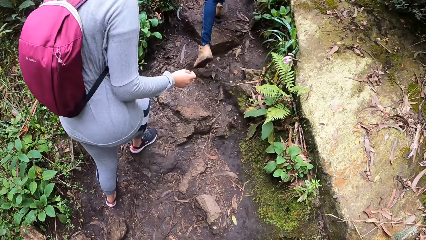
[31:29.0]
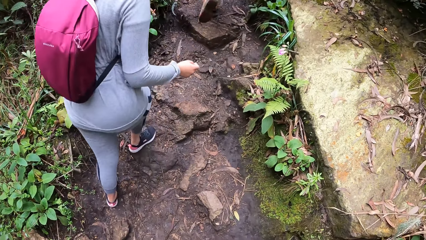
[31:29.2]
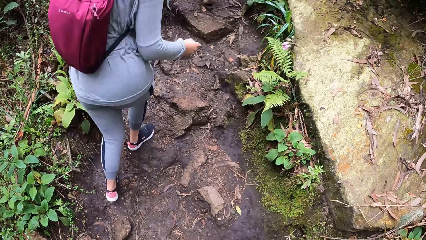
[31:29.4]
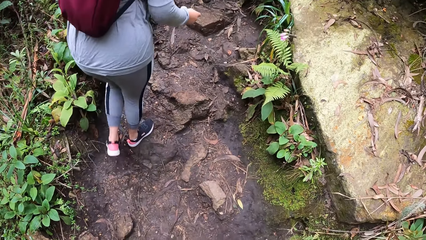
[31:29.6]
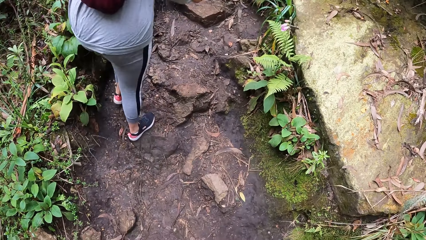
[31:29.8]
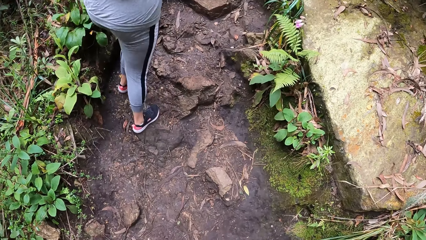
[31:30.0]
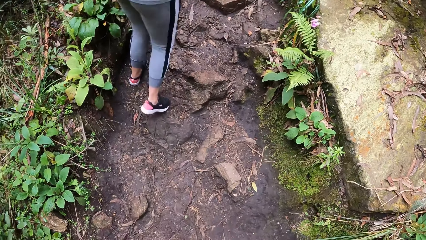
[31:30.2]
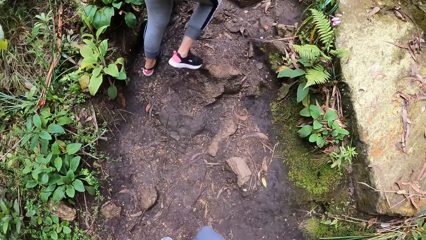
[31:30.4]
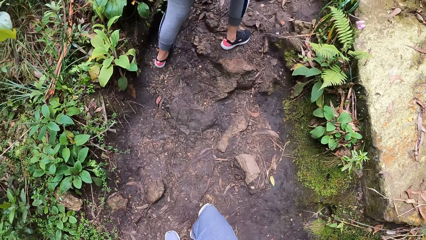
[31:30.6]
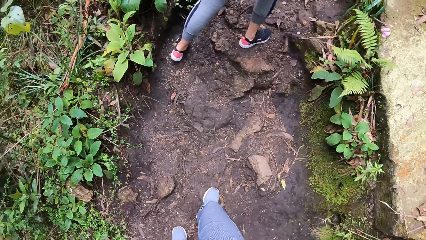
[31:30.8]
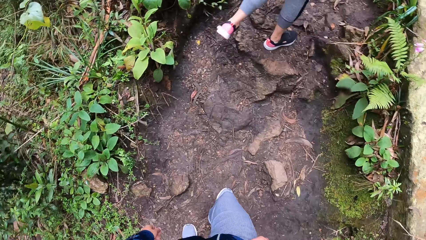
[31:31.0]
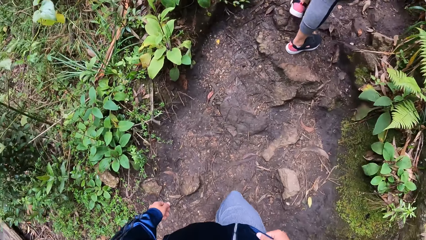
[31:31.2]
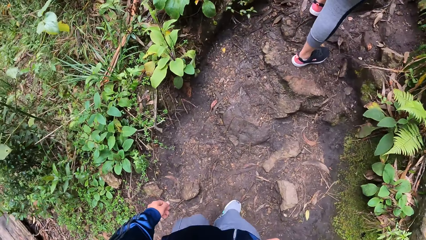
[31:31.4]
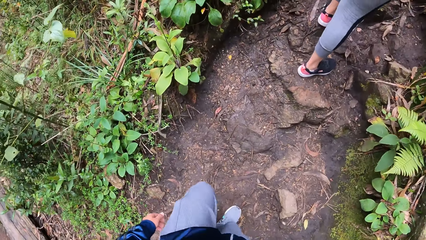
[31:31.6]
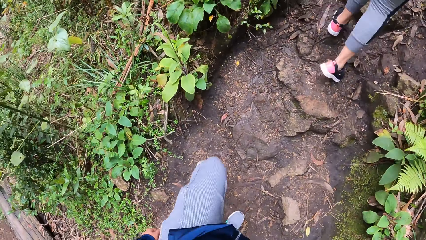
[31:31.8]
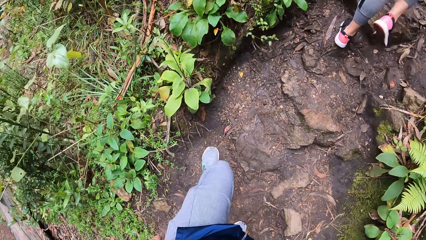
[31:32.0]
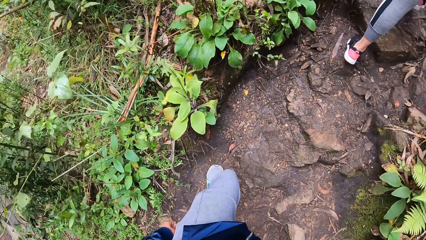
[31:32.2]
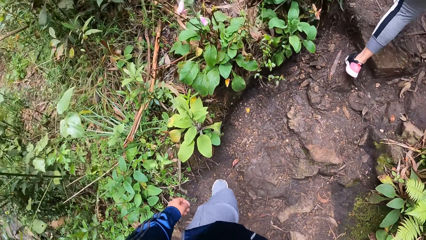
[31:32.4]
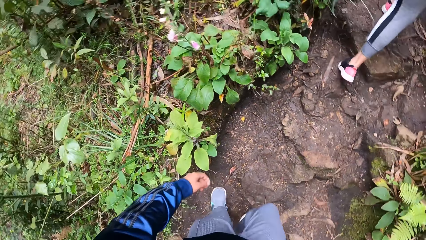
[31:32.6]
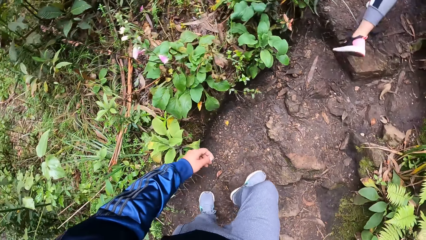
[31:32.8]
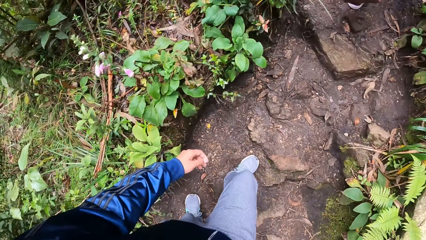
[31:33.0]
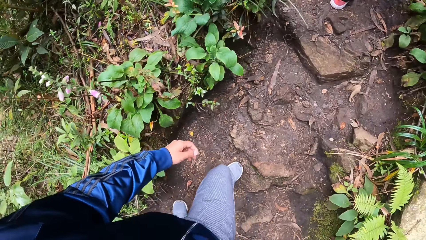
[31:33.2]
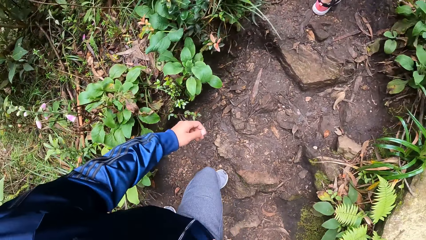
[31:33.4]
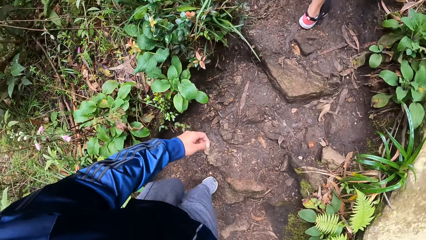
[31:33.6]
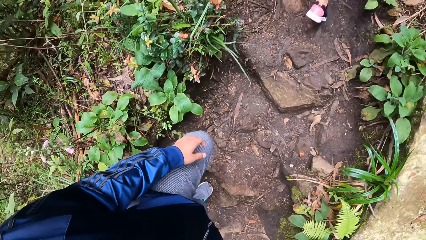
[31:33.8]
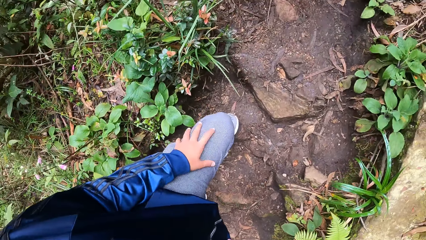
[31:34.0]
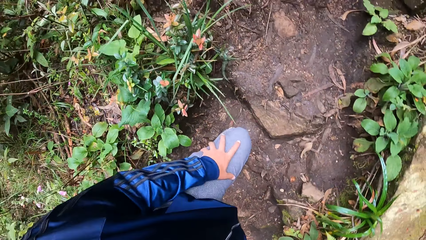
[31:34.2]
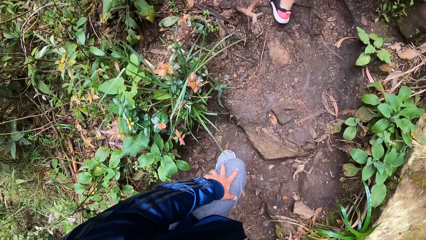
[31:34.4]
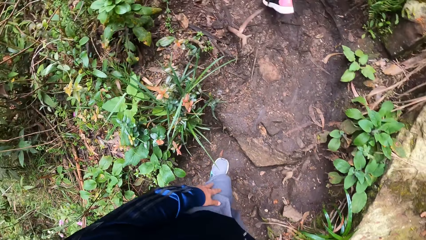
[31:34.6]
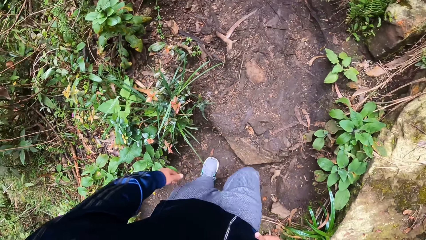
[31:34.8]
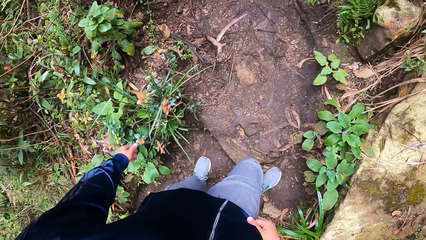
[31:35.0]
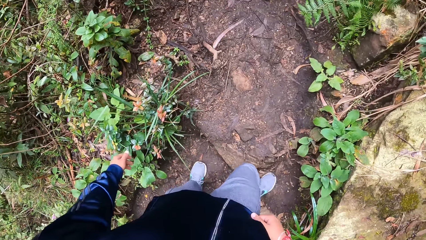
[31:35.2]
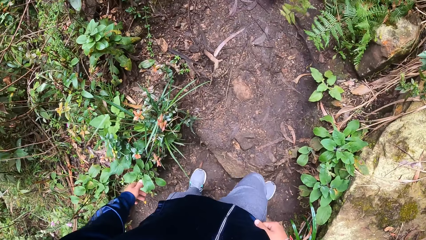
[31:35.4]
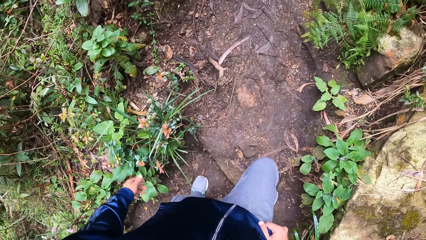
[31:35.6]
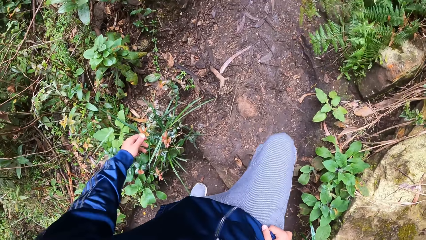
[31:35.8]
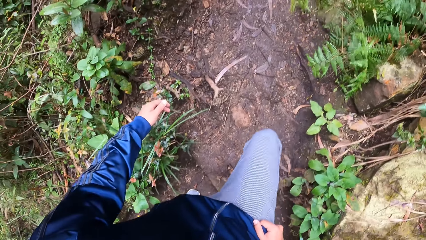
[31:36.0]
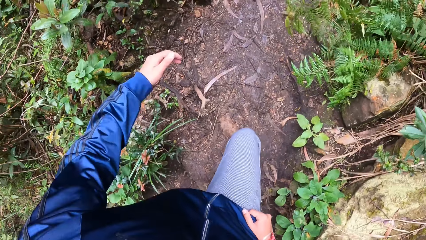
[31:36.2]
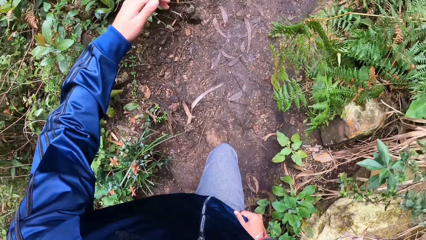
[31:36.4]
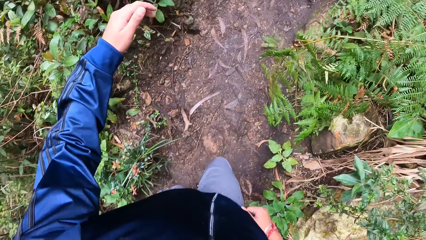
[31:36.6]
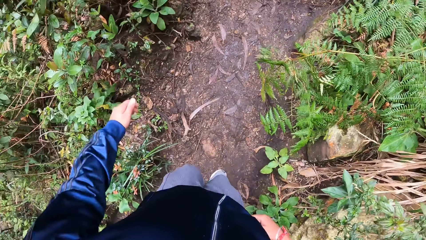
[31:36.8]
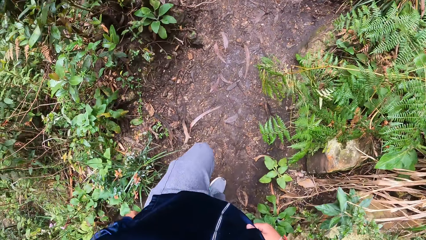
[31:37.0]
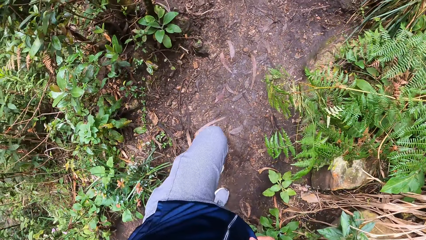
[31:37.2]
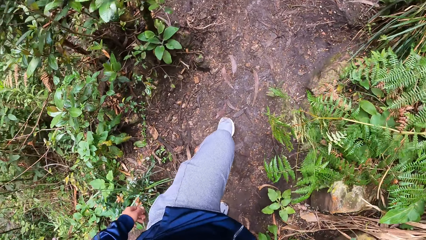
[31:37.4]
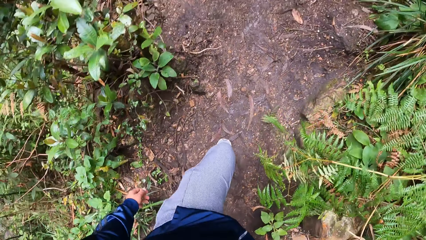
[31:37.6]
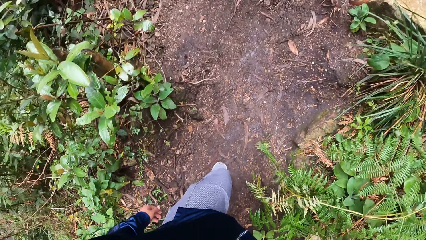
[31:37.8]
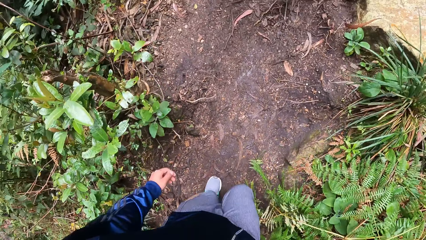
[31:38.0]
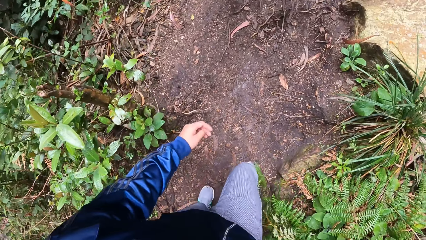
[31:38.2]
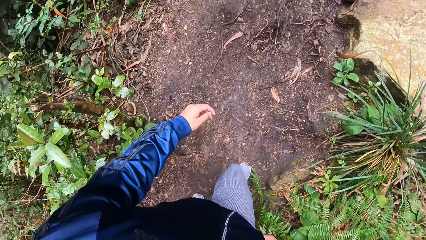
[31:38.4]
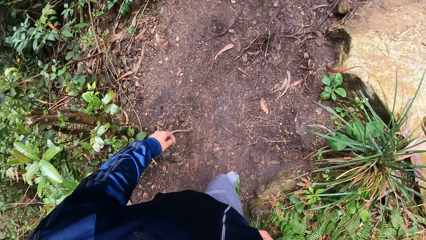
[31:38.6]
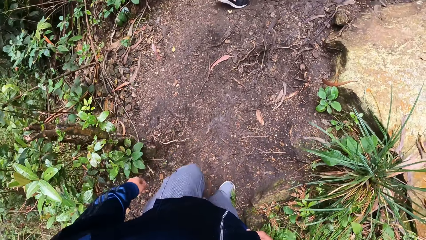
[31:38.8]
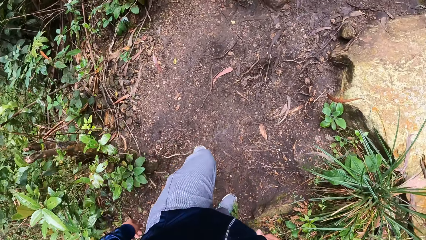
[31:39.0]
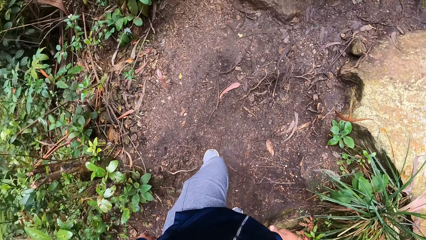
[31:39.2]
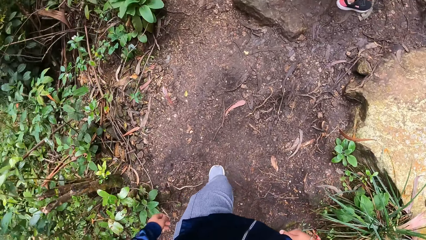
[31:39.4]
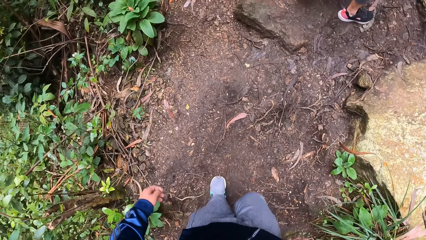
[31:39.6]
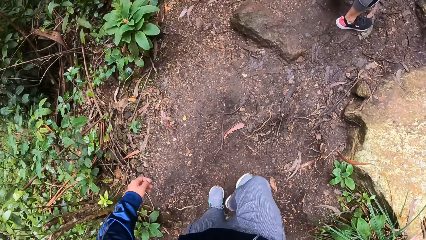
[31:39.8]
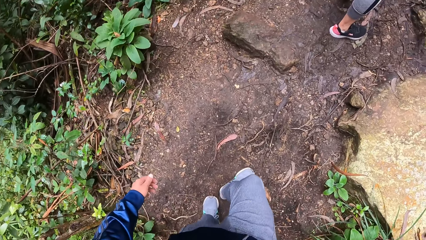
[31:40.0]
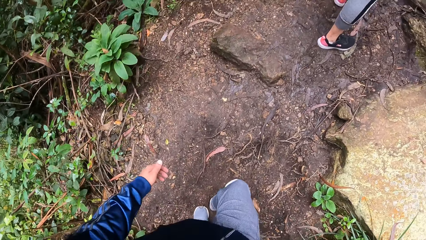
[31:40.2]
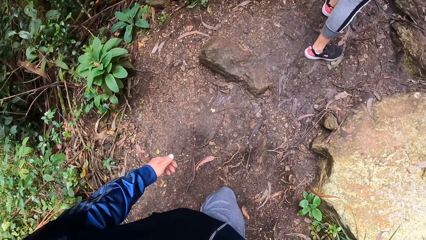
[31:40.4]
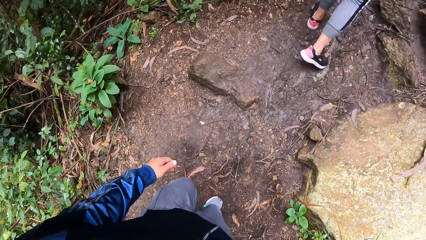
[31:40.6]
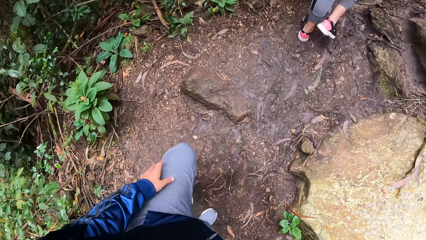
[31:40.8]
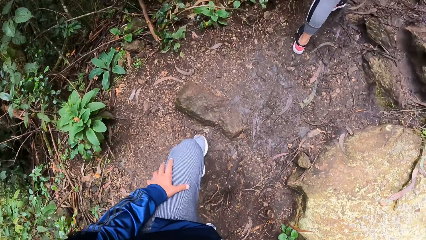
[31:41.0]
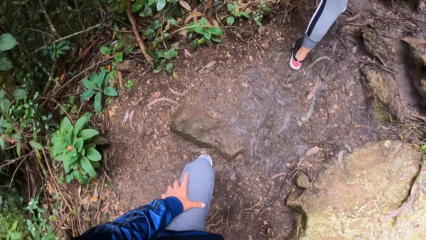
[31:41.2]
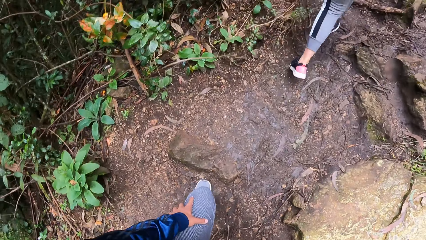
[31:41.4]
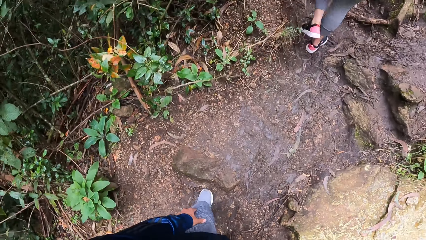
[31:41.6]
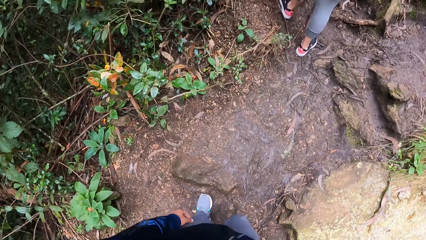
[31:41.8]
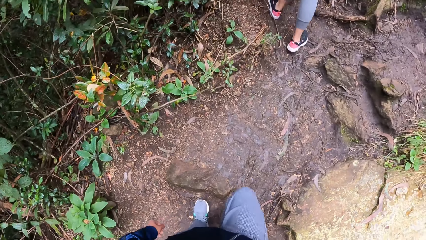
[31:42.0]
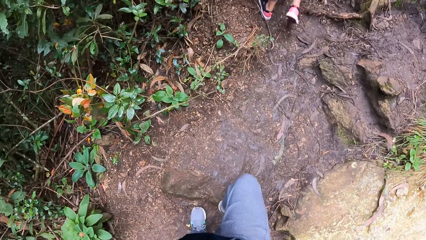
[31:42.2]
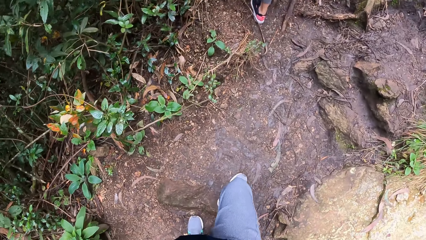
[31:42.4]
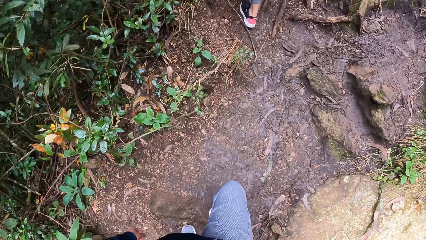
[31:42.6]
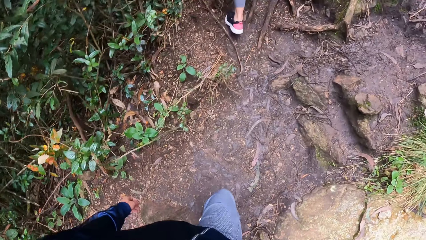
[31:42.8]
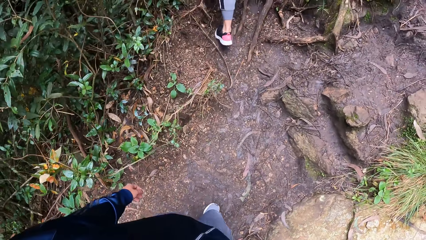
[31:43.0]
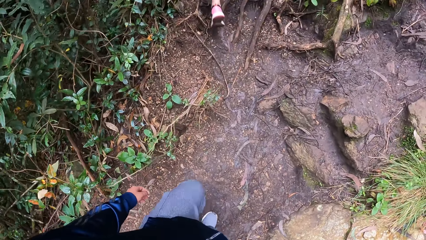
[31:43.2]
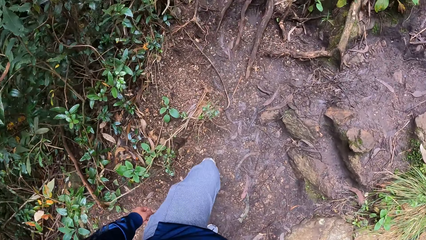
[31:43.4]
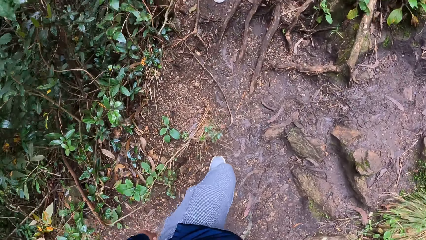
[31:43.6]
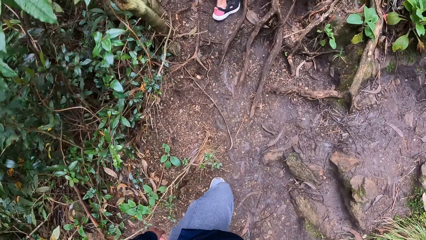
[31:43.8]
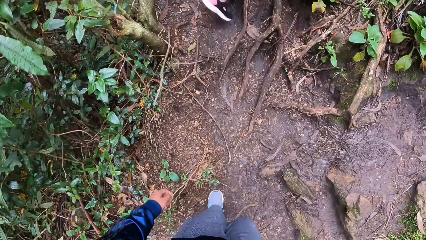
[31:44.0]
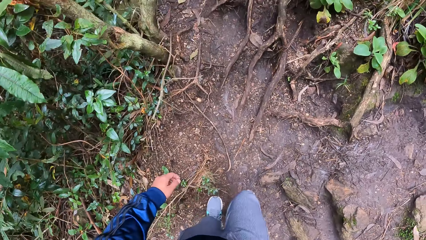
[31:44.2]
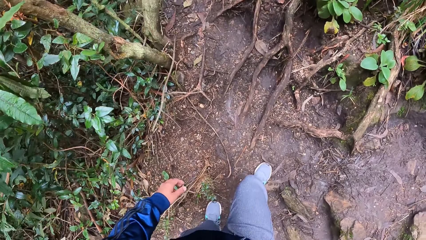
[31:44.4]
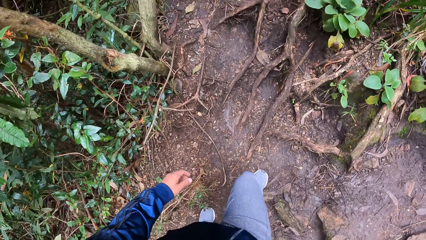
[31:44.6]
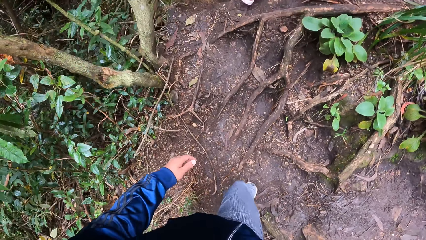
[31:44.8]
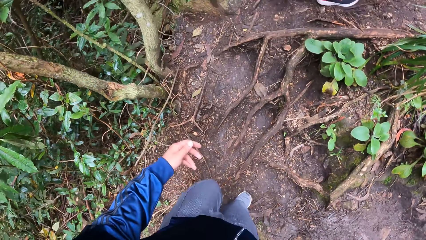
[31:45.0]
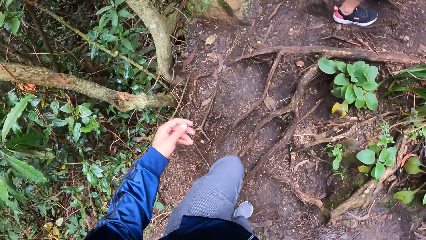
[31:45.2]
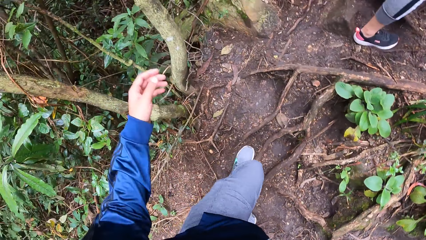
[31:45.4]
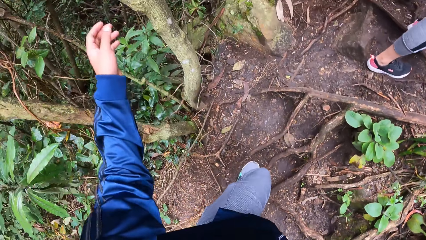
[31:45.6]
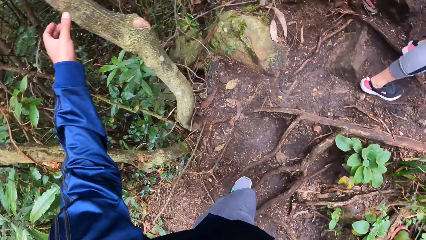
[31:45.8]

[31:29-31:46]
The camera wearer touches the lap with the left hand. The women walk in a path.
